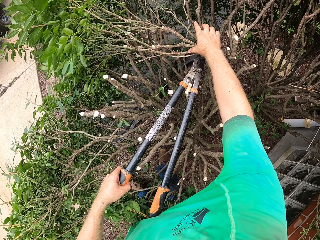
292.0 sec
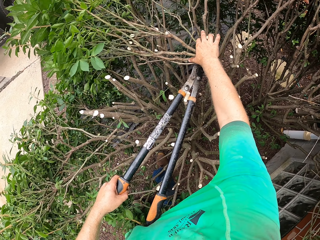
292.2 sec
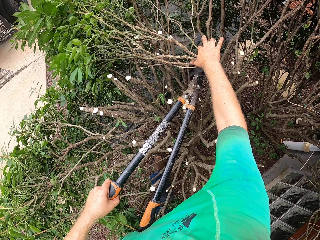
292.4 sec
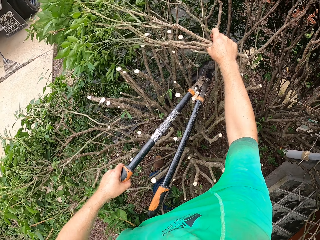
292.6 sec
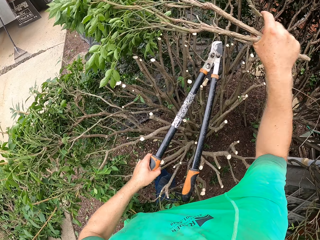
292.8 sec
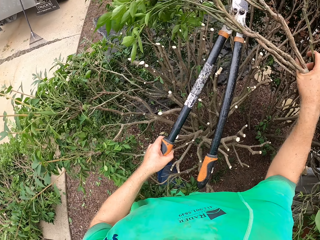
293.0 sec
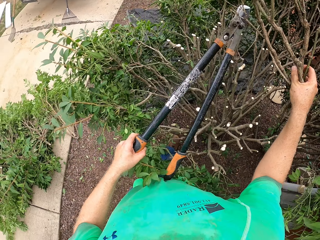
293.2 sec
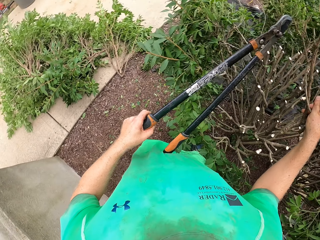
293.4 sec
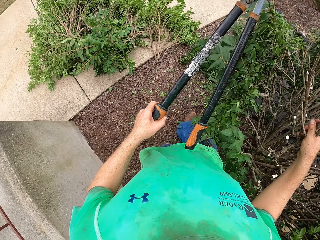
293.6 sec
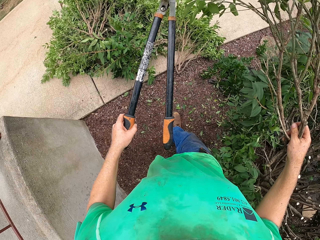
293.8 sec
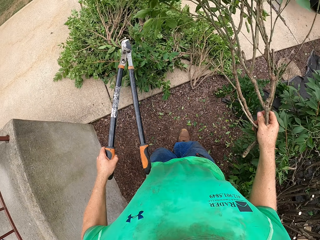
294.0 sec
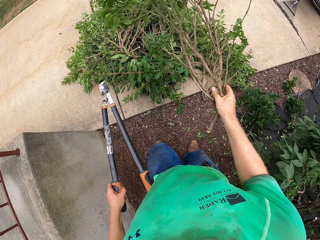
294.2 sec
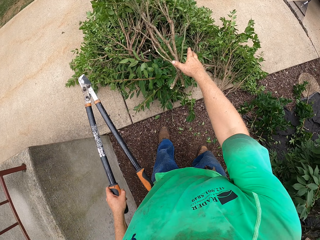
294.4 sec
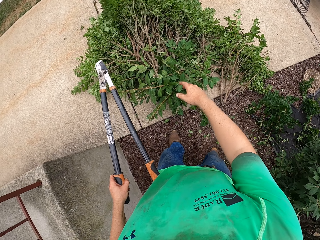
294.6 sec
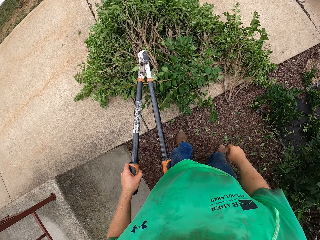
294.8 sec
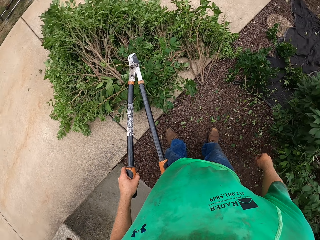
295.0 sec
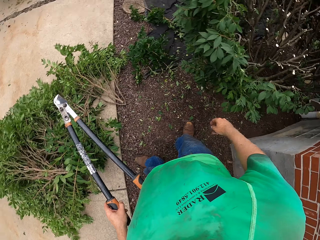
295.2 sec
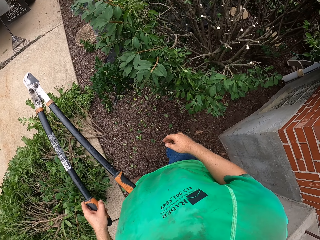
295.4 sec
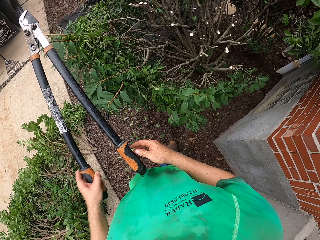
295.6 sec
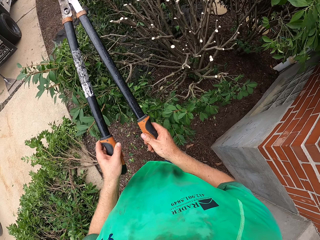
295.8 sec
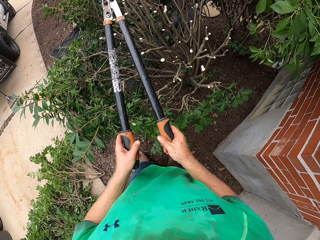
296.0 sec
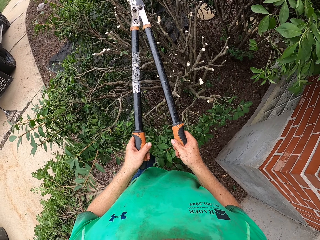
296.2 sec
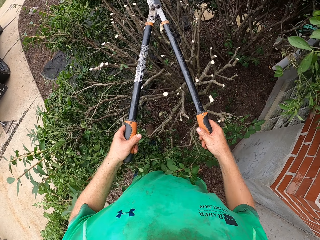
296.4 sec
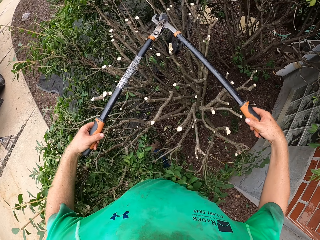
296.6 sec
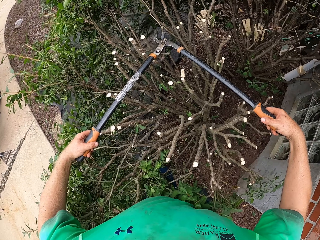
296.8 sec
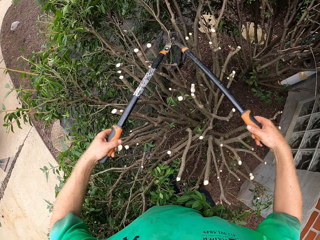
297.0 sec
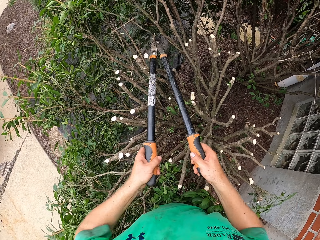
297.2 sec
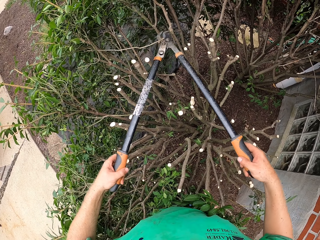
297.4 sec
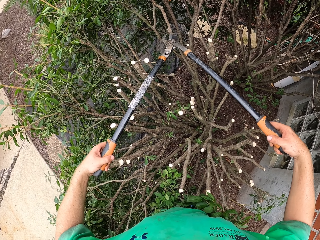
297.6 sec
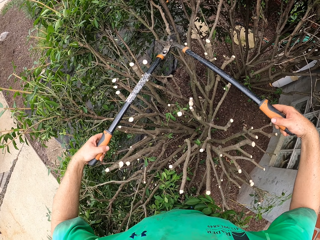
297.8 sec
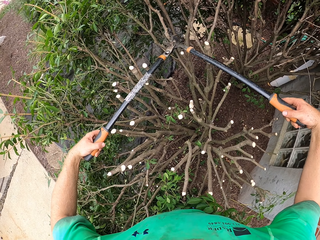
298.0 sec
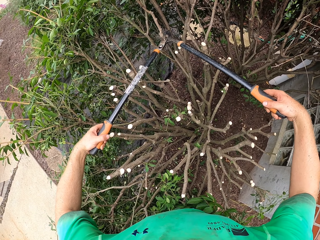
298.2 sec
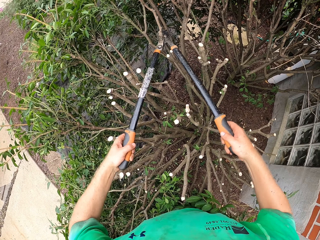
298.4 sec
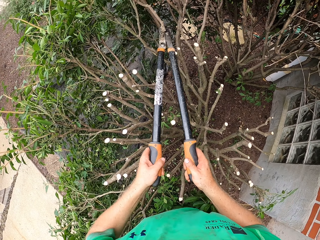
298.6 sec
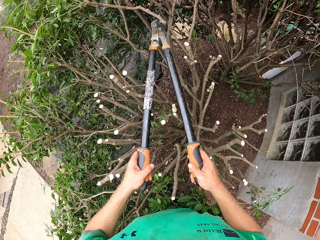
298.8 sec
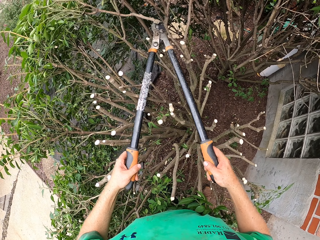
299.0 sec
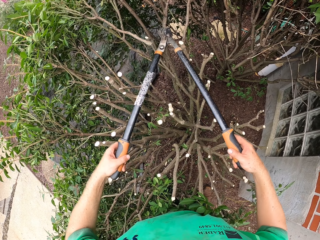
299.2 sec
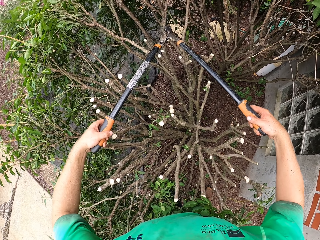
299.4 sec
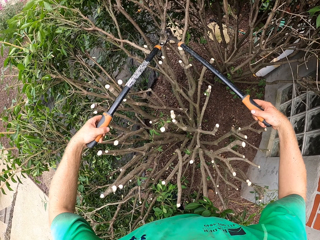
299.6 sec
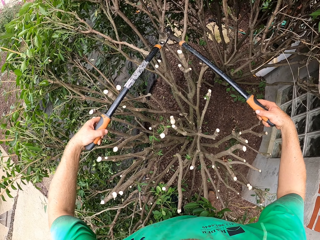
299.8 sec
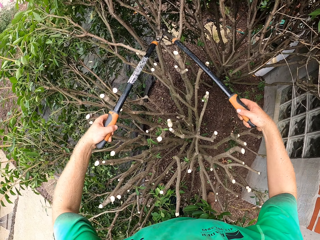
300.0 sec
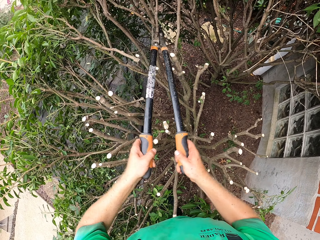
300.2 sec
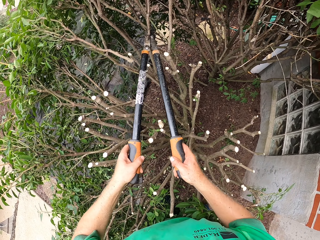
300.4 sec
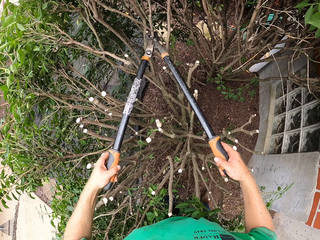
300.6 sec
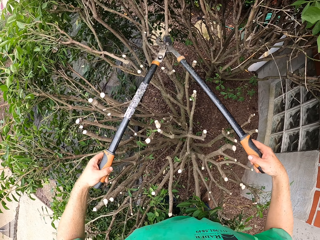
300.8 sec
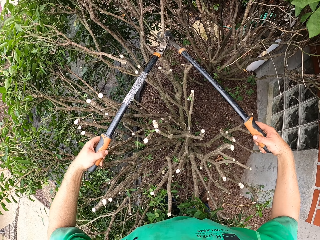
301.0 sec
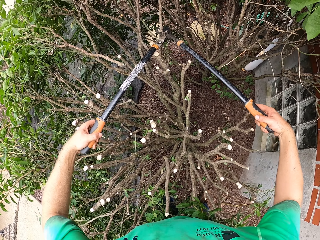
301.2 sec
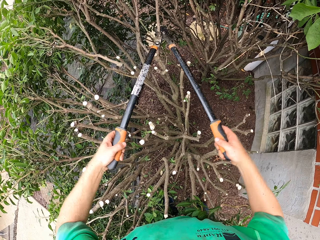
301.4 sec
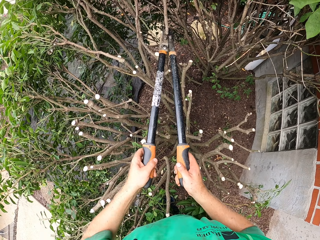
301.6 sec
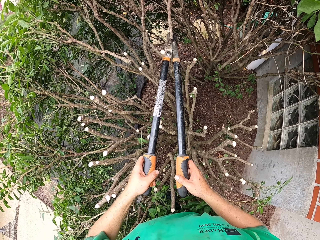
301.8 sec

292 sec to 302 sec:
The camera wearer picks the tree branch with his right hand. He throws the tree branch on the pile of tree branches on the floor with his right hand. He cuts a stick with a branch cutter or hedge shear. He cuts a tree branch with the hedge shear in both hands.

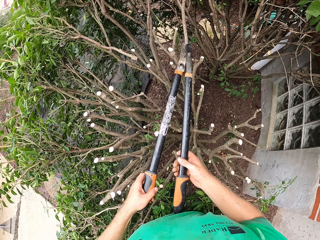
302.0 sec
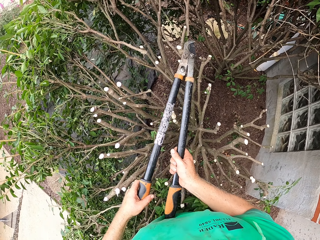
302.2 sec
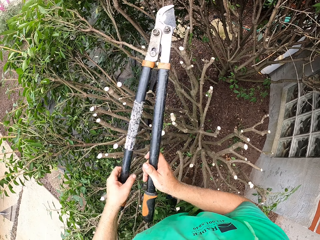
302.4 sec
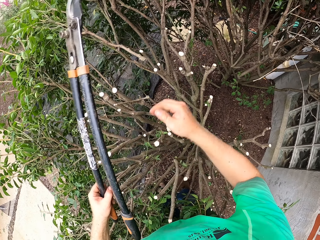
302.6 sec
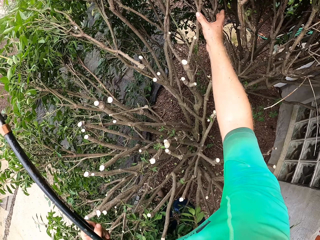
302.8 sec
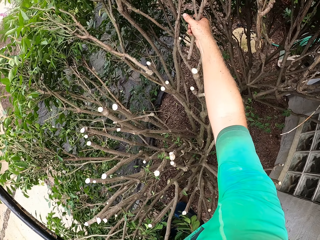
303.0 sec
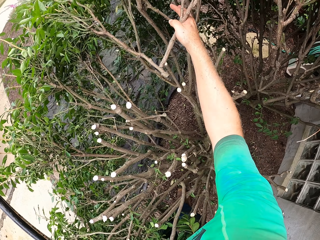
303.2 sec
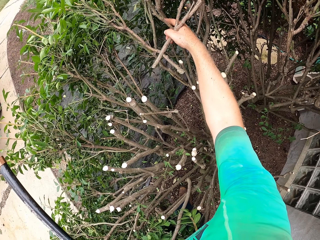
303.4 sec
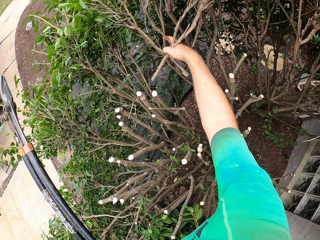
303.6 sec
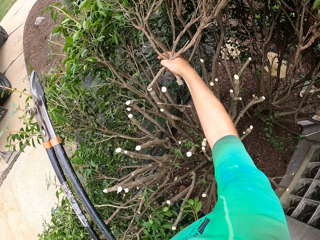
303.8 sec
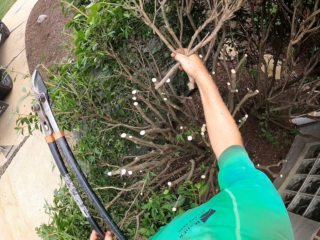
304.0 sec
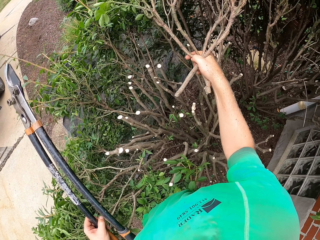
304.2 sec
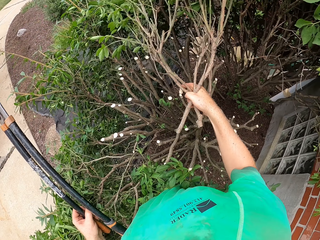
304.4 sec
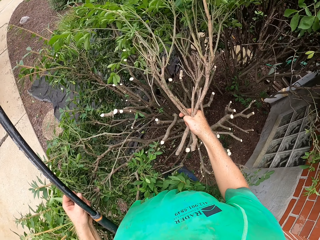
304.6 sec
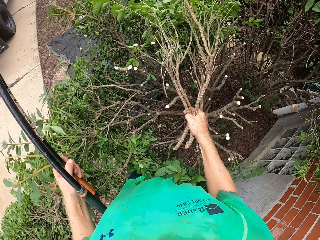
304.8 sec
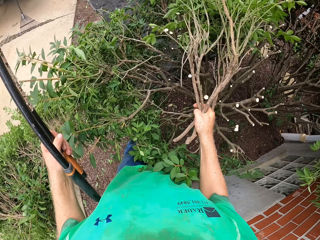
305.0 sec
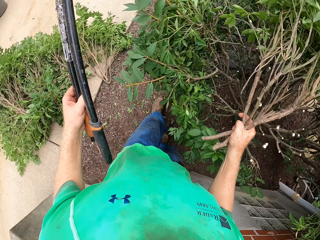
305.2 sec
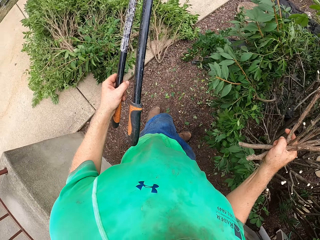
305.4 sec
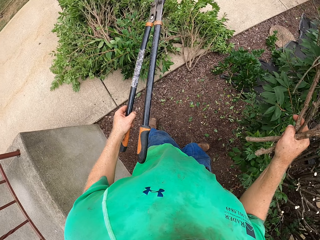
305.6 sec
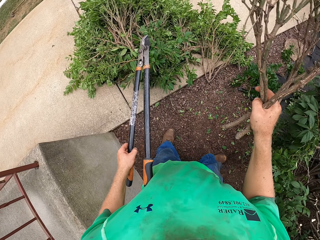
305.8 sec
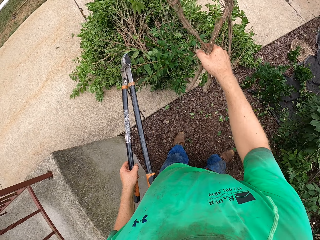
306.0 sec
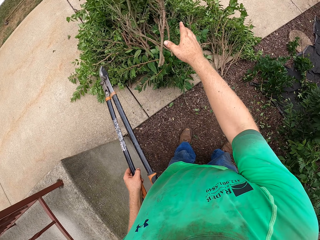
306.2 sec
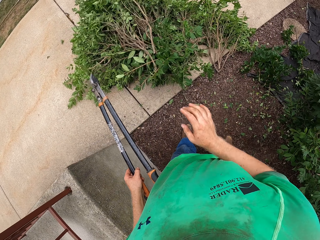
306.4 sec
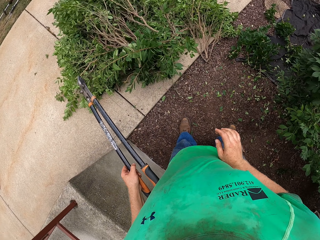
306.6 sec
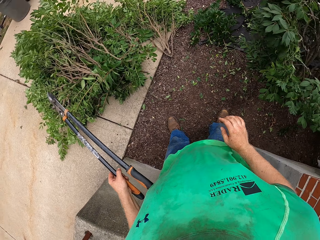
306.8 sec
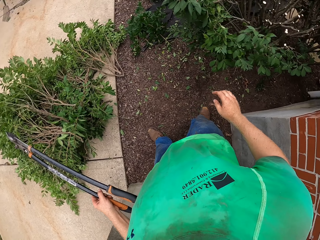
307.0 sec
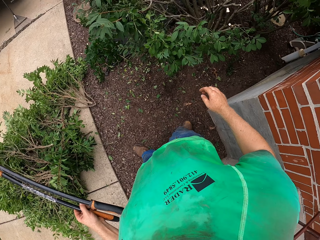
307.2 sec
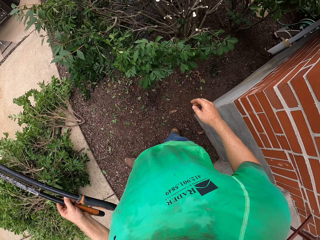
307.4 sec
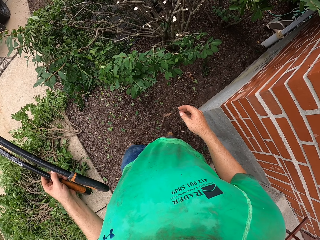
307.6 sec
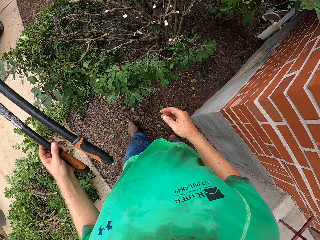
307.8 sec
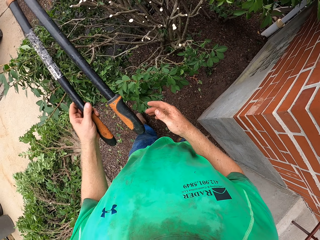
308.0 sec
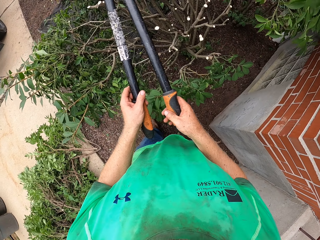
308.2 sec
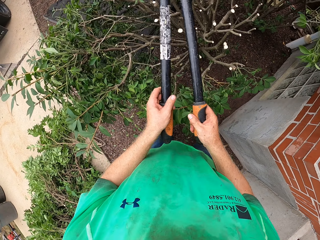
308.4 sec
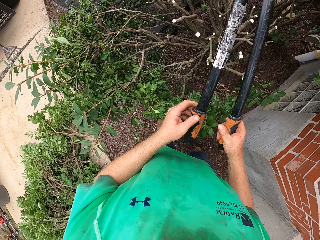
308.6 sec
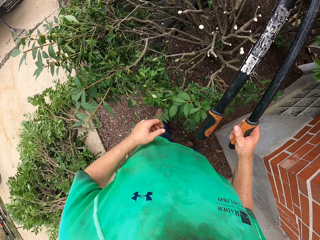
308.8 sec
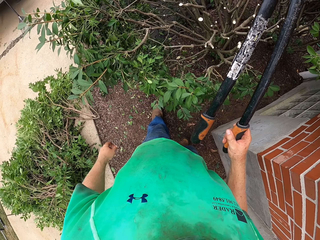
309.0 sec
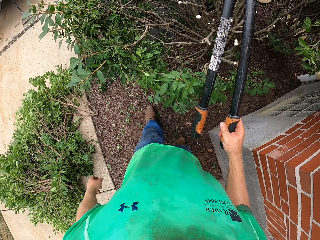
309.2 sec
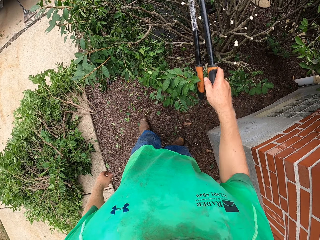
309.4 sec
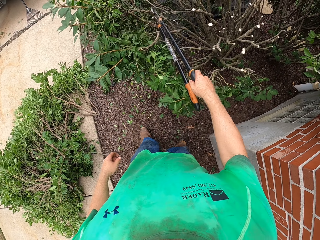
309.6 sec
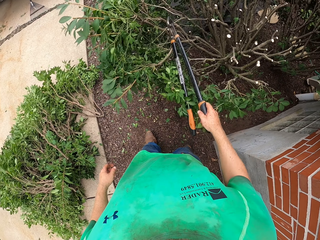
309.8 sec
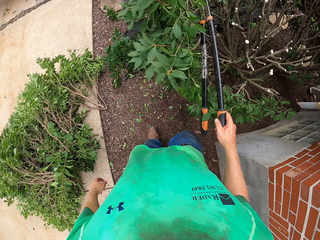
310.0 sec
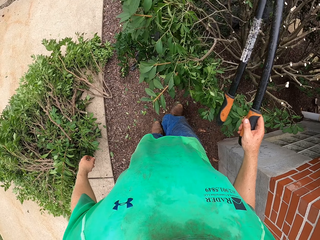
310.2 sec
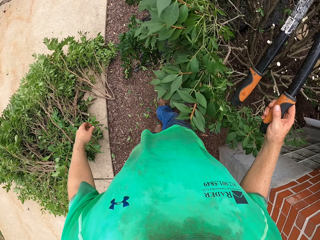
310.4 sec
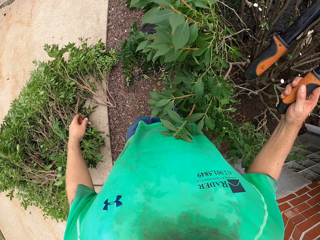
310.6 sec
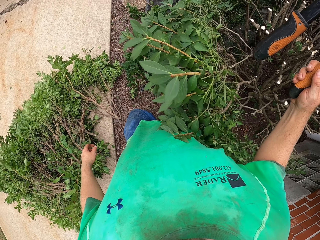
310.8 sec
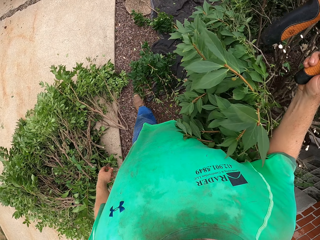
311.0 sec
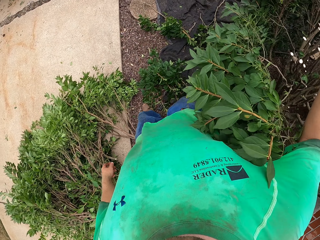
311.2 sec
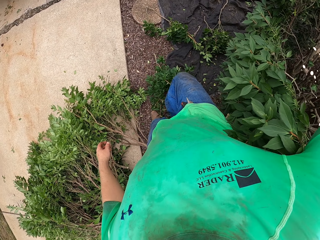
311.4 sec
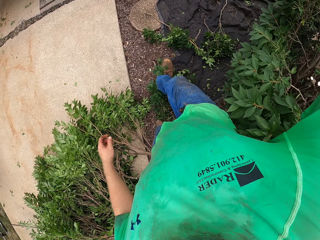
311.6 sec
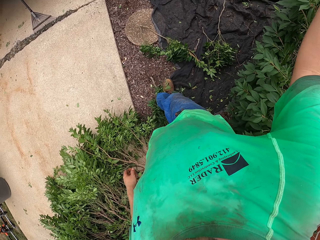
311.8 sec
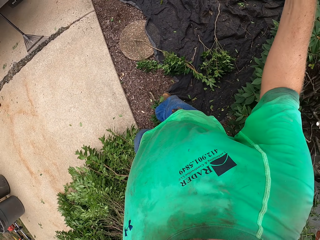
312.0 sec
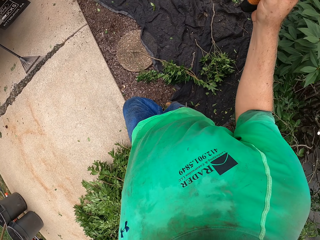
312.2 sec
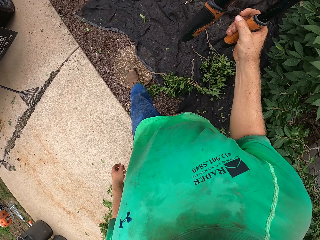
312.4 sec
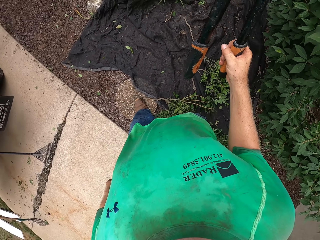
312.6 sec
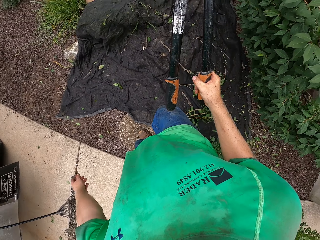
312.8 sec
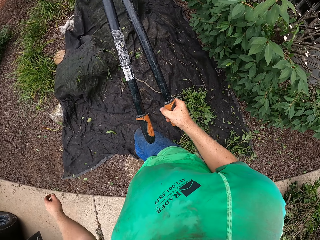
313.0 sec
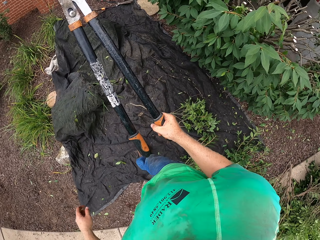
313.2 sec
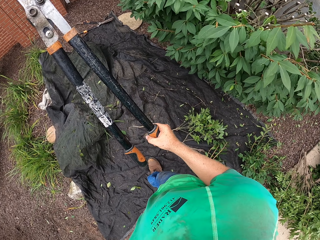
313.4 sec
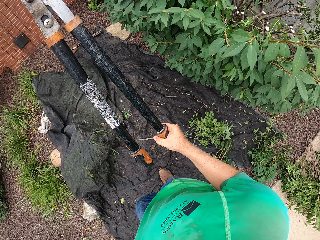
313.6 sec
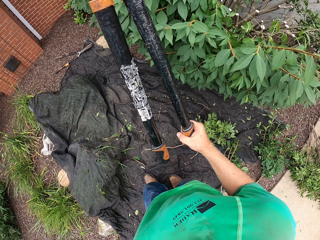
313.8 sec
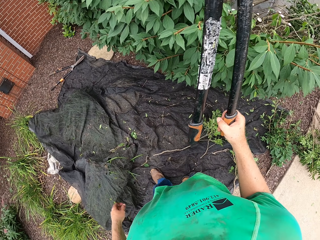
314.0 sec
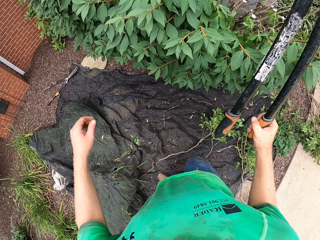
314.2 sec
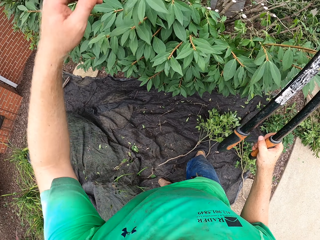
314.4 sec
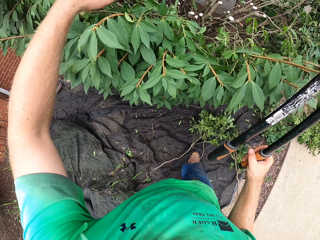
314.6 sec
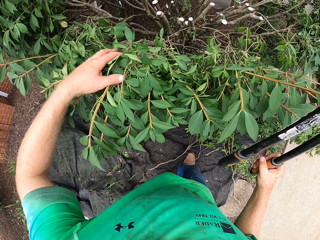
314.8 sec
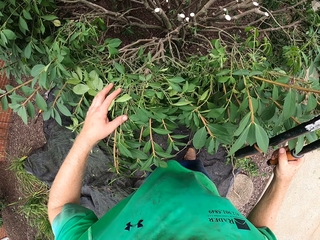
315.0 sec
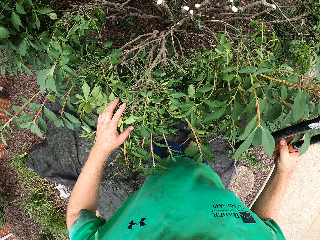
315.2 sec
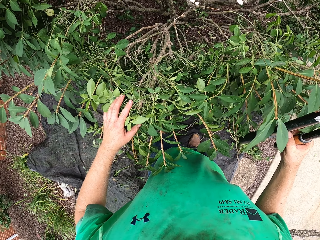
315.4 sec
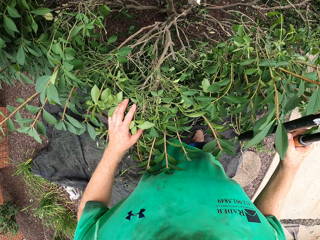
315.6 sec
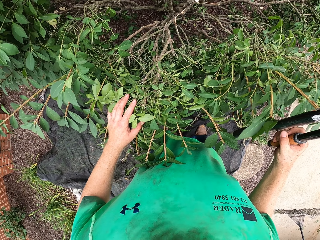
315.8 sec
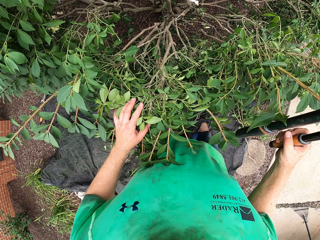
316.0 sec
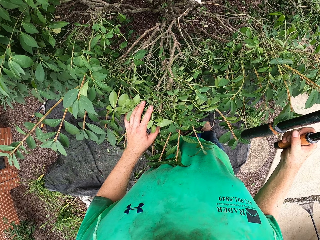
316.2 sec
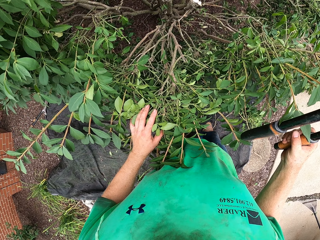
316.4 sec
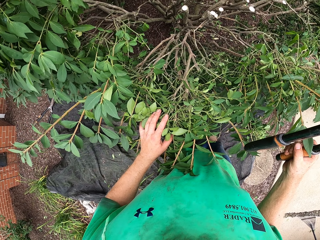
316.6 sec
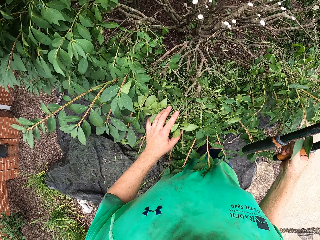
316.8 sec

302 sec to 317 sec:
The camera wearer picks the tree branch with his right hand. He throws the tree branch on the pile of tree branches on the floor with his right hand. He hits branches with a branch cutter, walks, and holds branches. He places his left hand on the tree.
